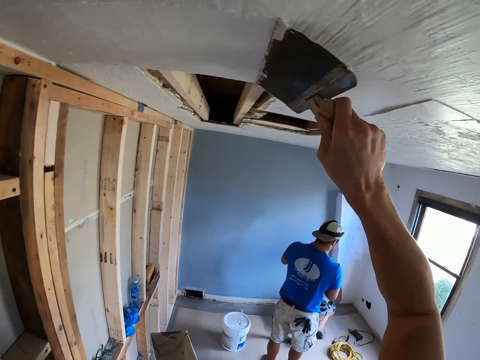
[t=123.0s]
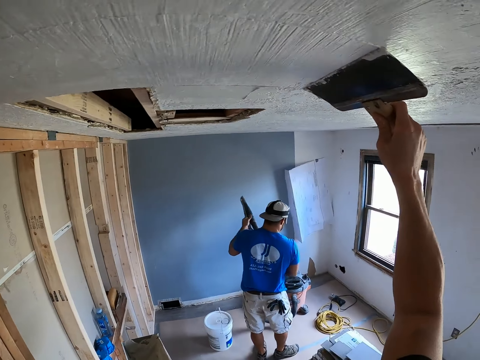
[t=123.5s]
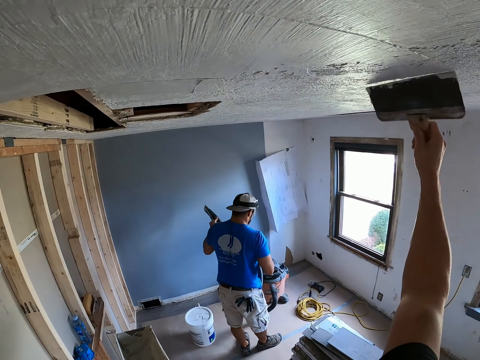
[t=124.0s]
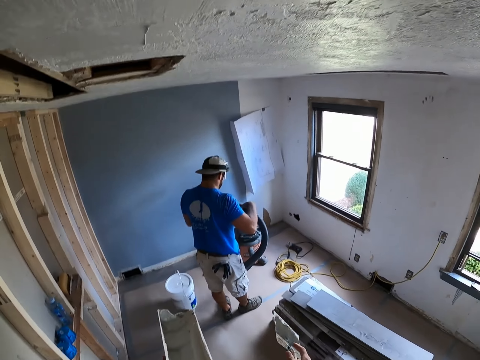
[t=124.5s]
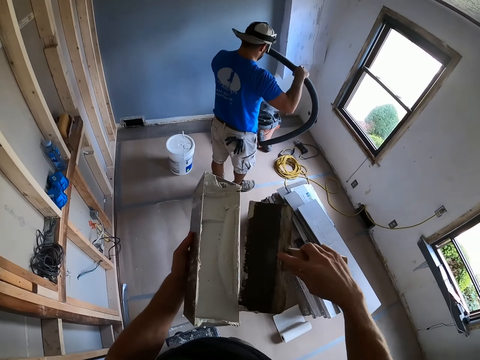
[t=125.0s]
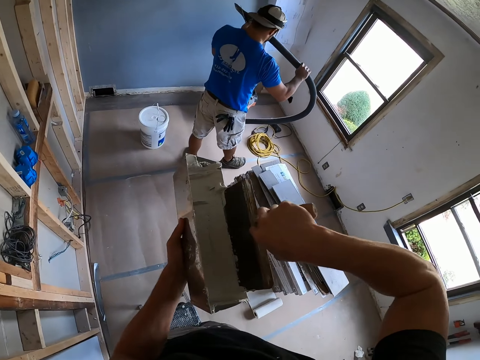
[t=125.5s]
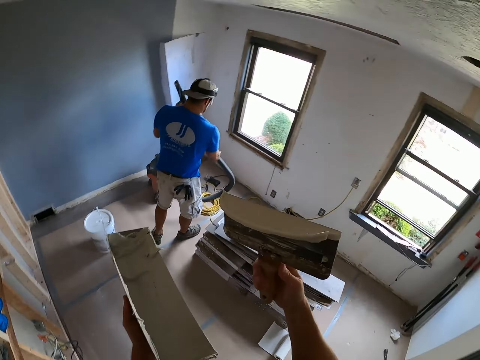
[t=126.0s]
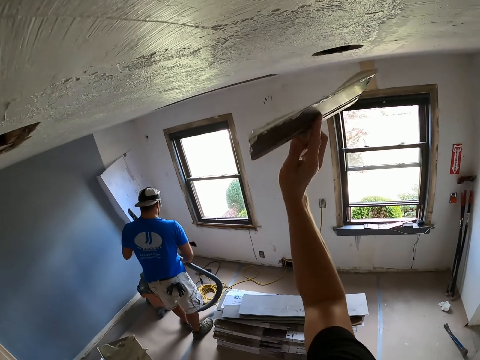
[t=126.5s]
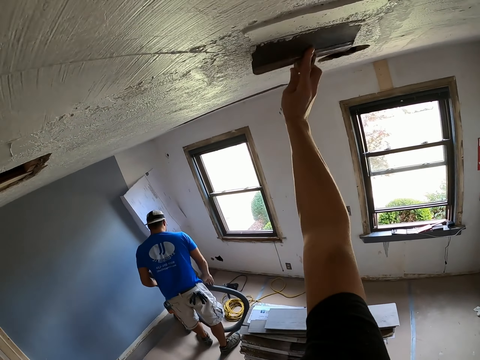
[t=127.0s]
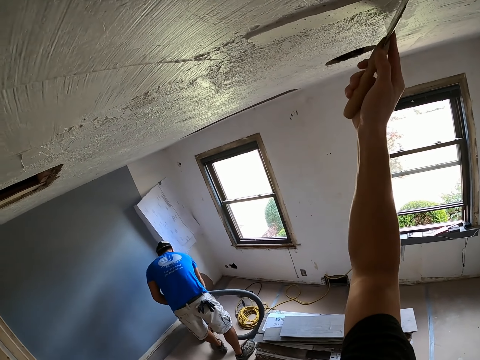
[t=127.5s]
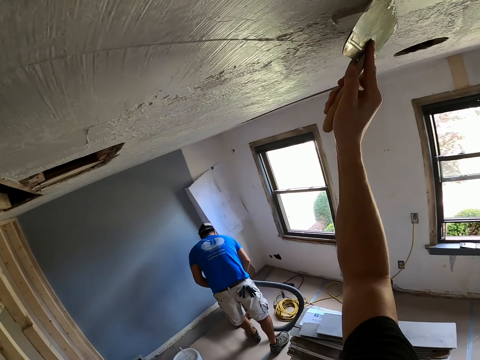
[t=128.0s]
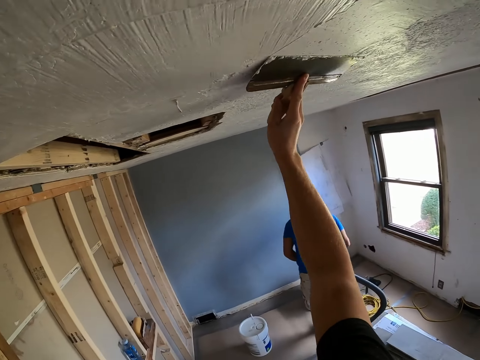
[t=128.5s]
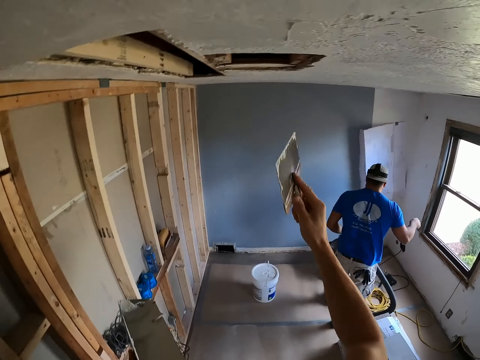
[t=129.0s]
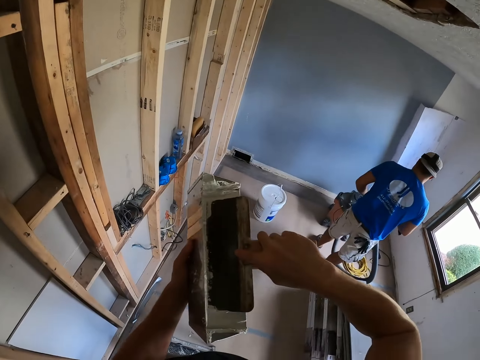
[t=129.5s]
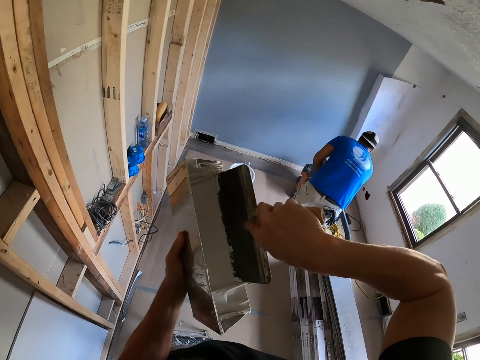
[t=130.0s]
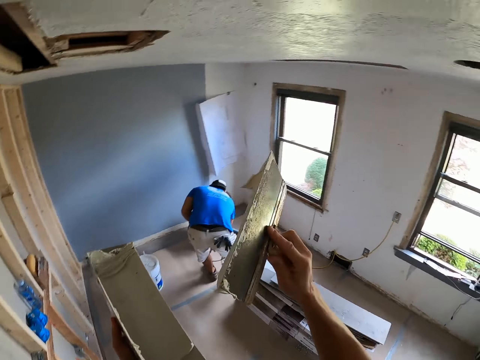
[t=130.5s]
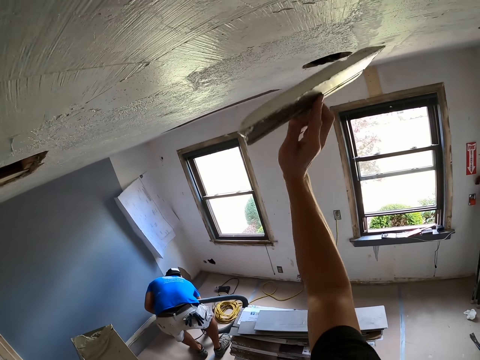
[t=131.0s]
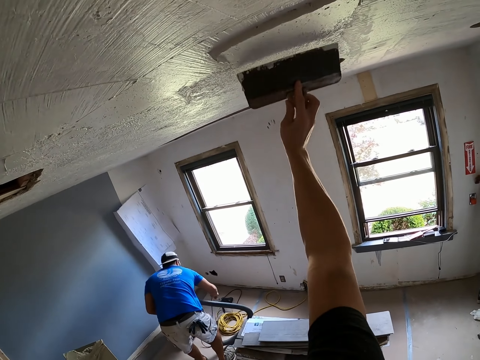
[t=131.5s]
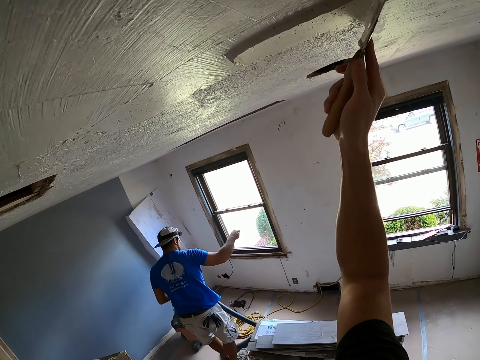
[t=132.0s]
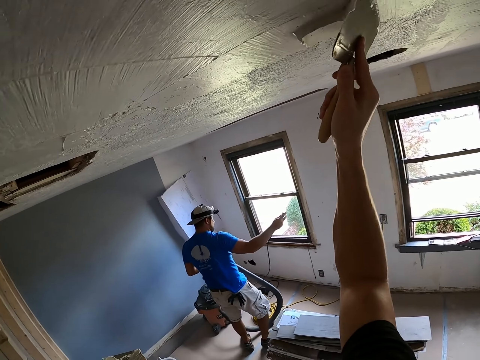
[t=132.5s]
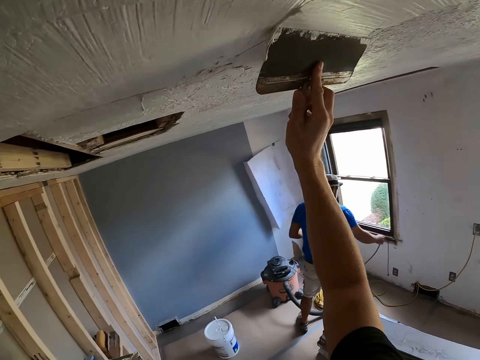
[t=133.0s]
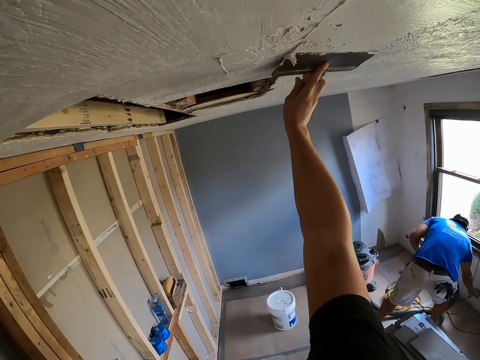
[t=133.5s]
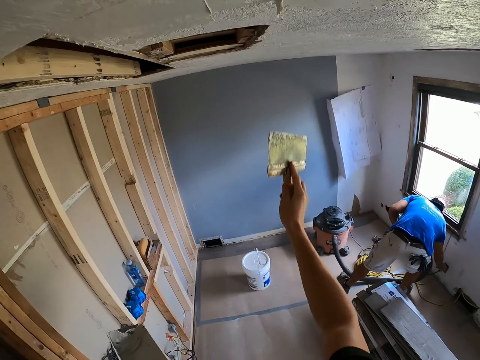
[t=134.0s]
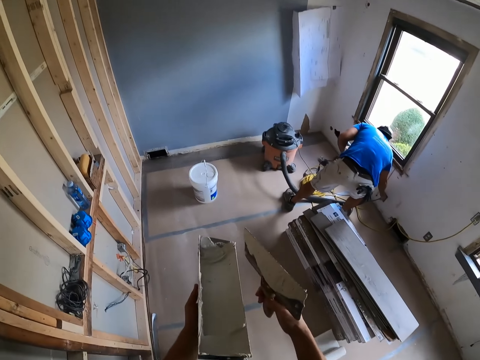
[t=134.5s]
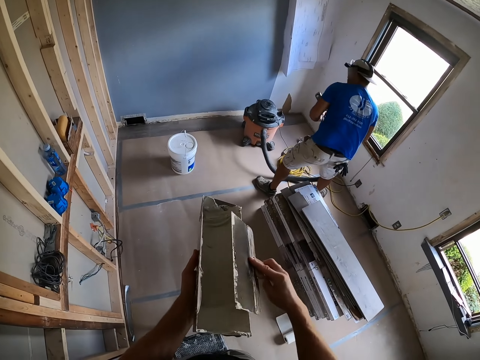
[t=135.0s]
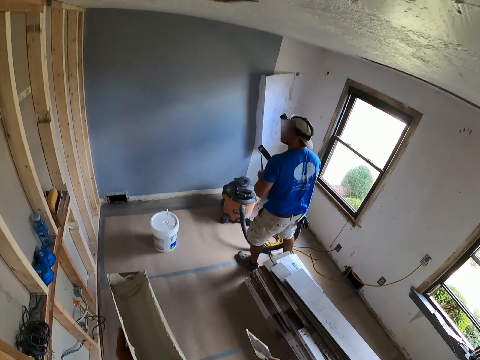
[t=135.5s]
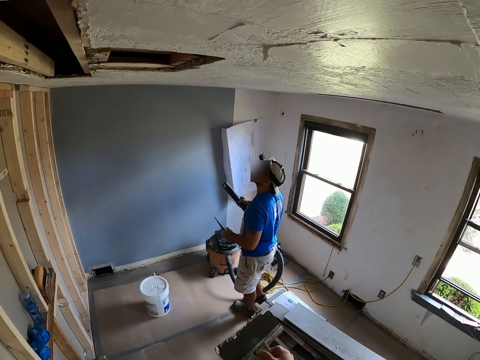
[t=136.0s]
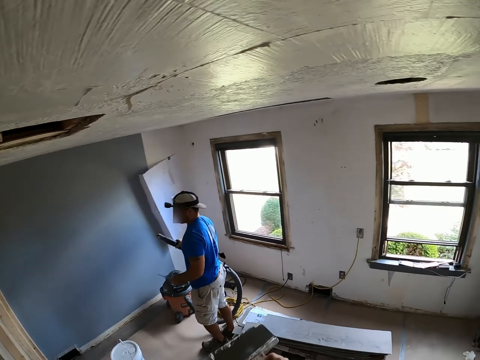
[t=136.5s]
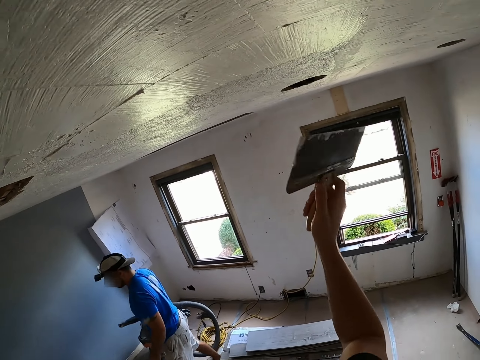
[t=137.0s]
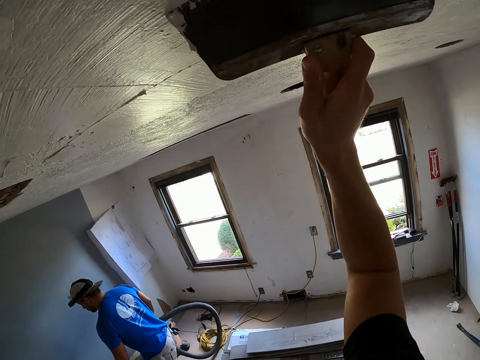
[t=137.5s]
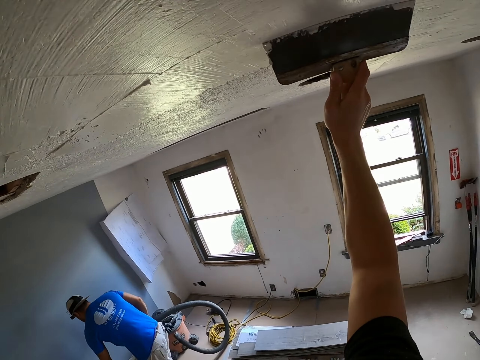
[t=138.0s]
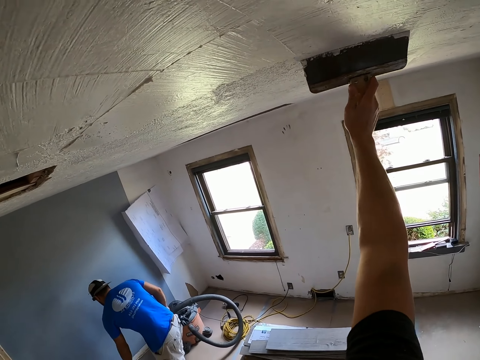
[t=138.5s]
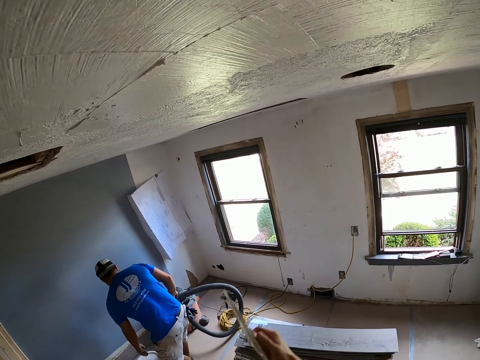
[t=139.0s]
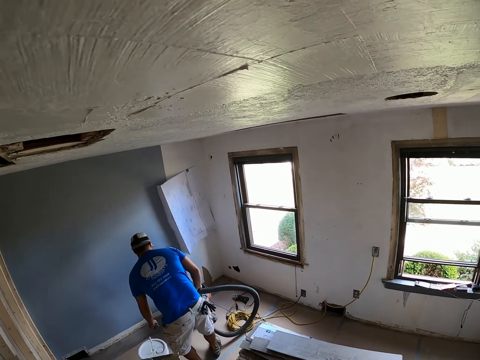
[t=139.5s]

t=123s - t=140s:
A man holds a pipe. The camera wearer scoops the paint with a plastering spatula or brush in the paint box. They plaster the ceiling with the plastering spatula. They scoop the paint with the plastering spatula in the paint box. They plaster the ceiling with the plastering spatula. They remove excess paint from the plastering spatula. The man holds the pipe. The camera wearer plasters the ceiling with the plastering spatula.

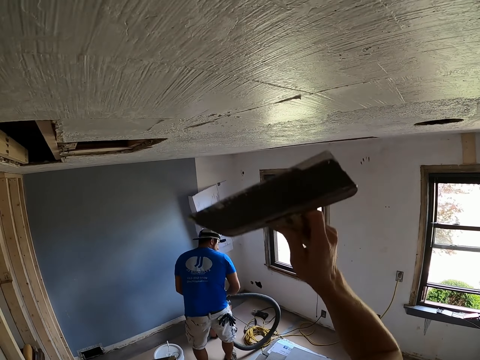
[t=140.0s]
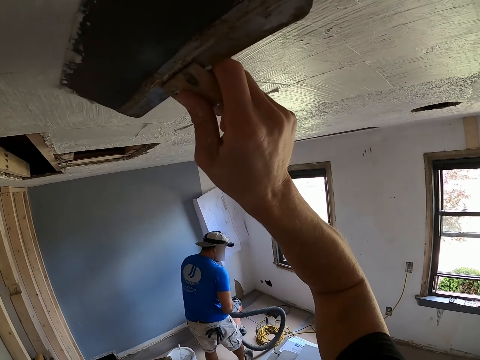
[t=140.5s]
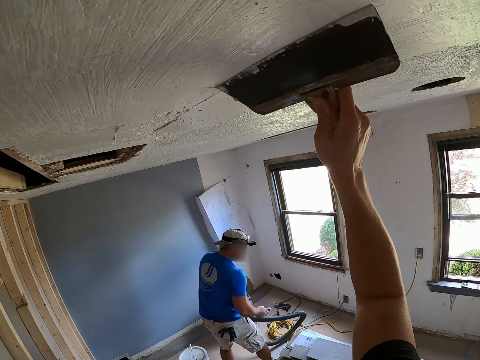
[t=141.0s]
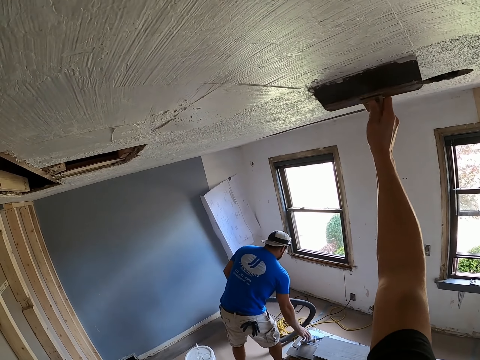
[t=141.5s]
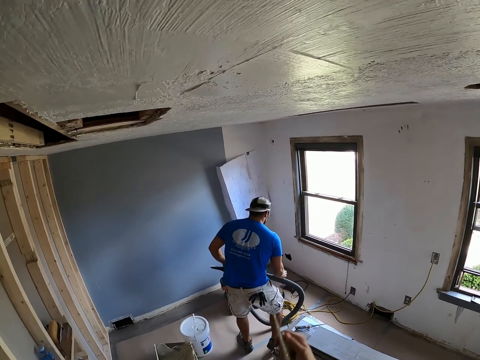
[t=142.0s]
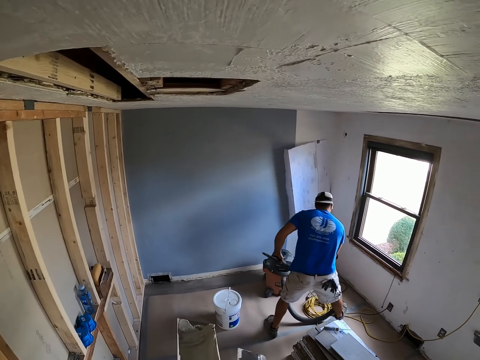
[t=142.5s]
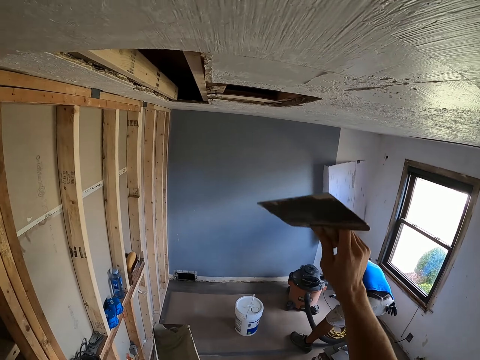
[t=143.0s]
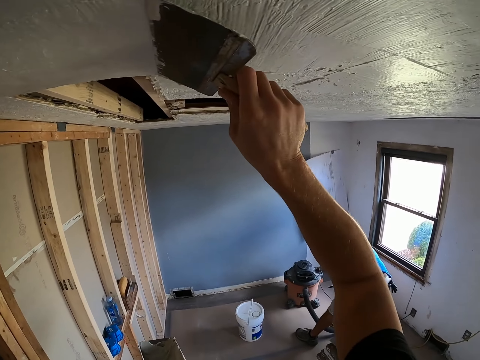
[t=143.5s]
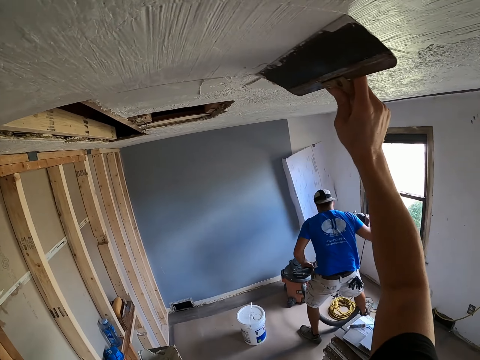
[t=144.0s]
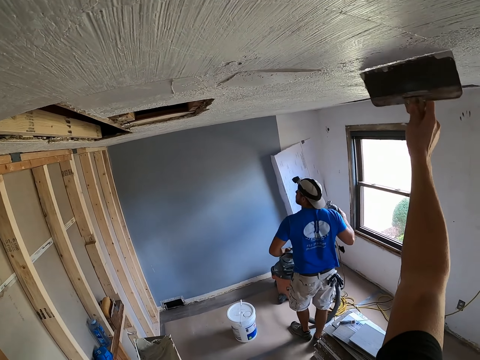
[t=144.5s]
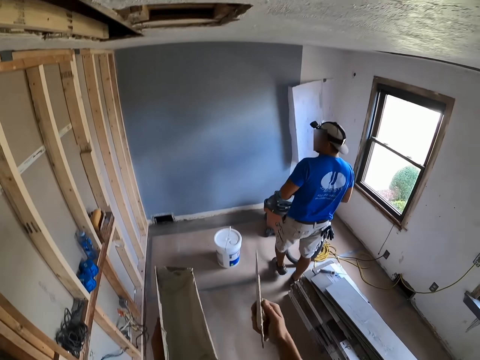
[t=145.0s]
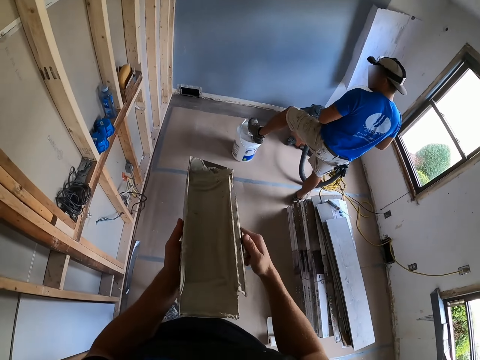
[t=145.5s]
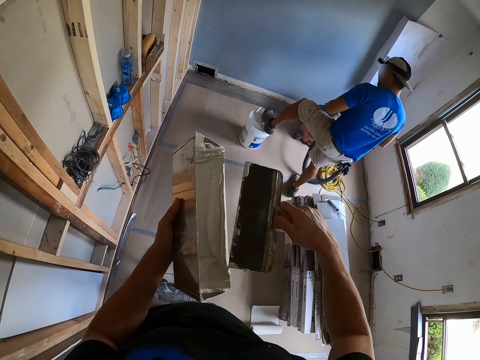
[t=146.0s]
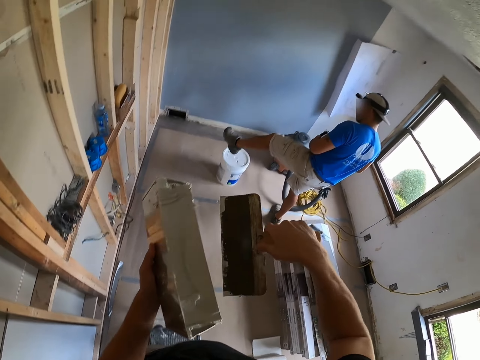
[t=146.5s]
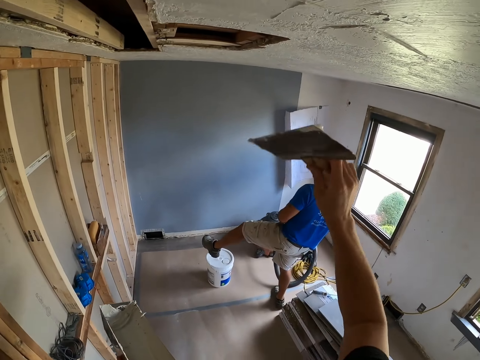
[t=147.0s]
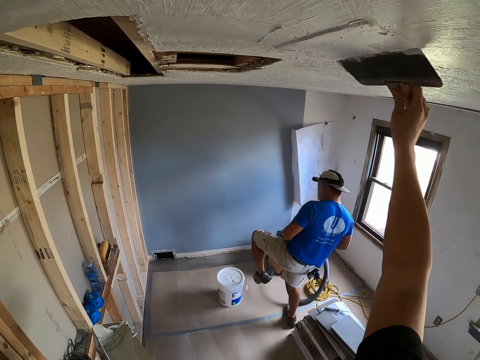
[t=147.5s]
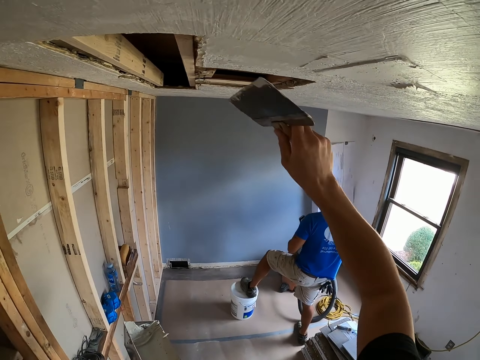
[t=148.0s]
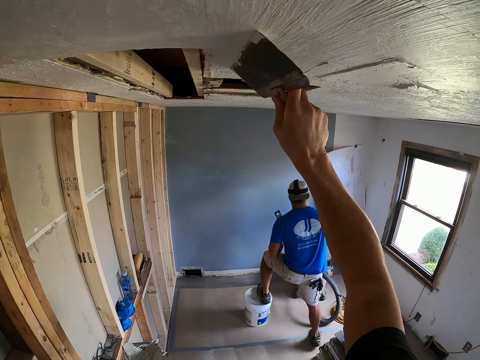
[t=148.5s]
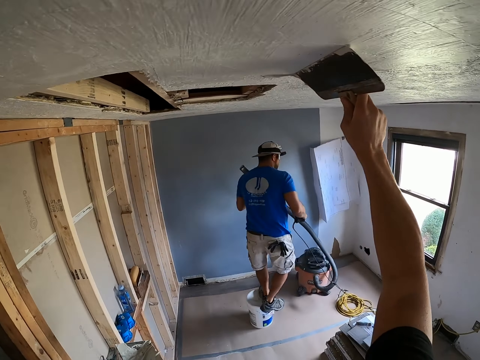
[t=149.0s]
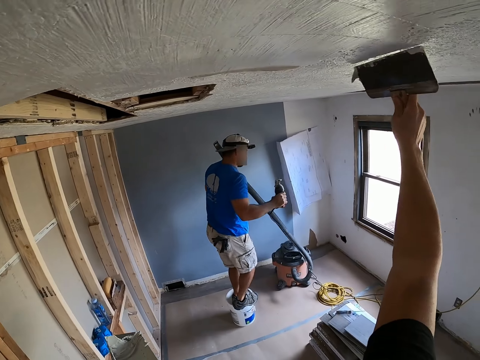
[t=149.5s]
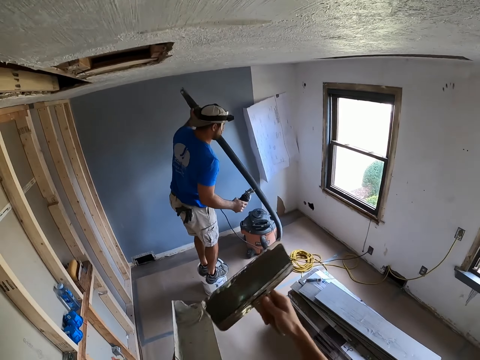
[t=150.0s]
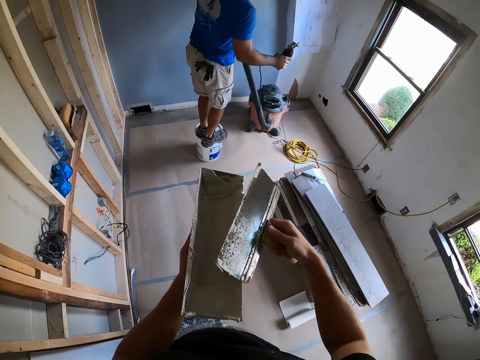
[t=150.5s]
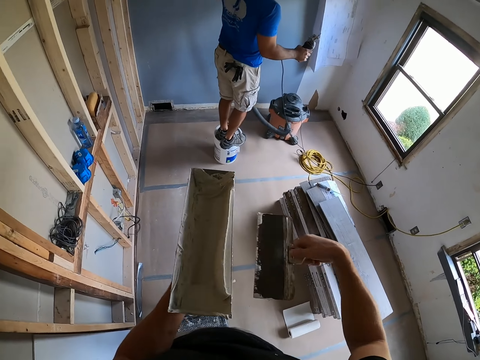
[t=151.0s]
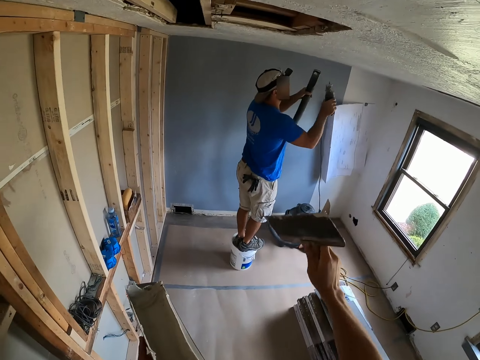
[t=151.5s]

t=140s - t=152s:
The camera wearer paints the ceiling with a brush. They scoop the paint with a plastering spatula. A person steps on the paint can. The camera wearer plasters the ceiling with the plastering spatula. They remove excess paint from the plastering spatula.
